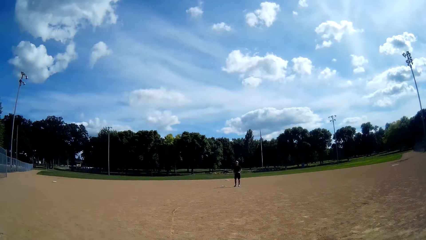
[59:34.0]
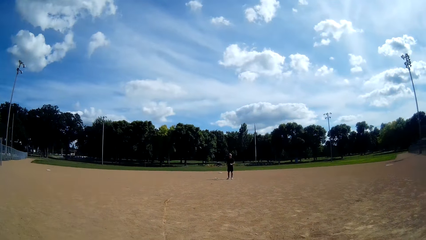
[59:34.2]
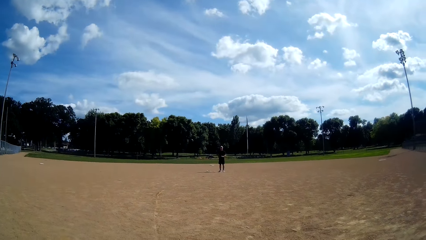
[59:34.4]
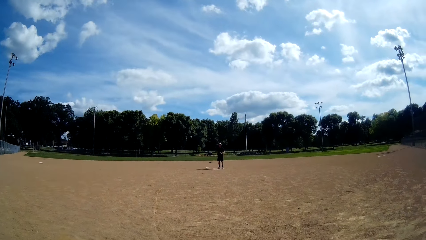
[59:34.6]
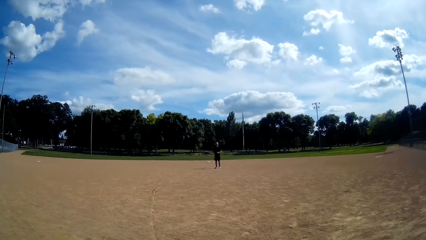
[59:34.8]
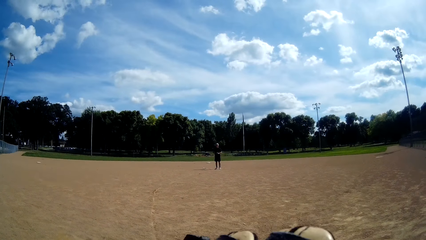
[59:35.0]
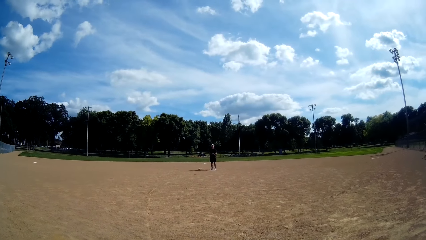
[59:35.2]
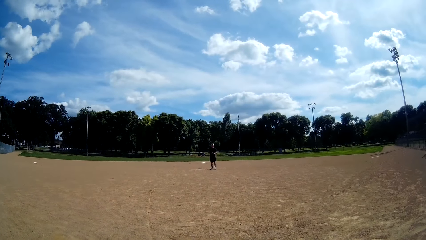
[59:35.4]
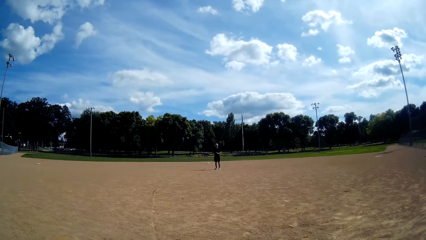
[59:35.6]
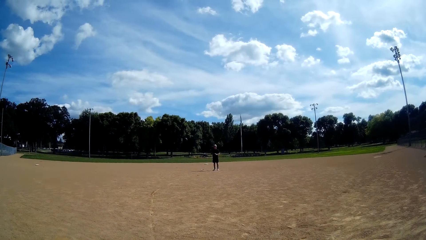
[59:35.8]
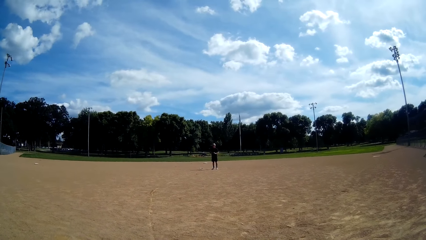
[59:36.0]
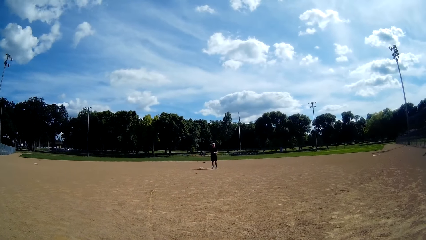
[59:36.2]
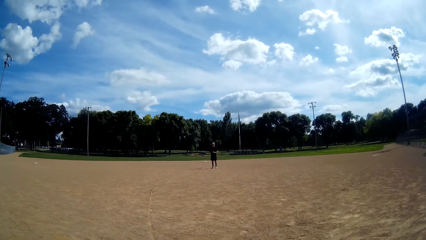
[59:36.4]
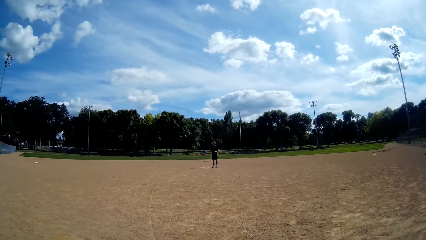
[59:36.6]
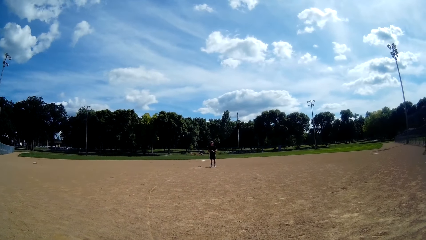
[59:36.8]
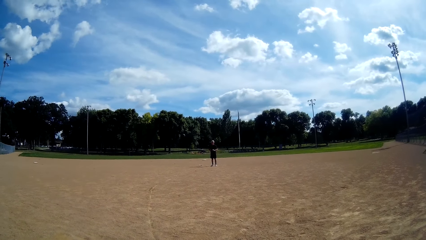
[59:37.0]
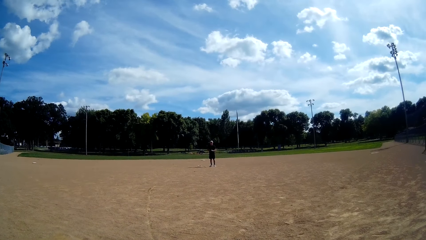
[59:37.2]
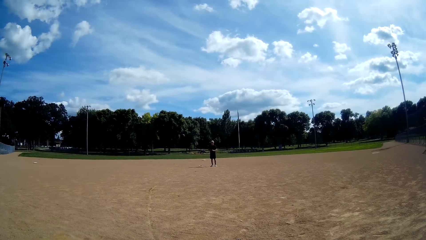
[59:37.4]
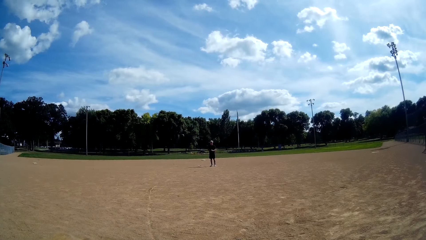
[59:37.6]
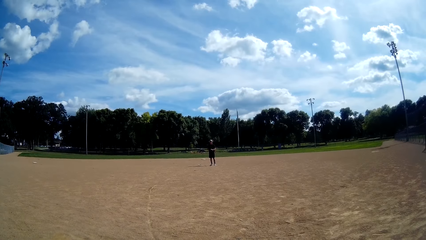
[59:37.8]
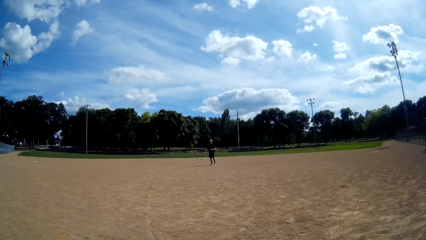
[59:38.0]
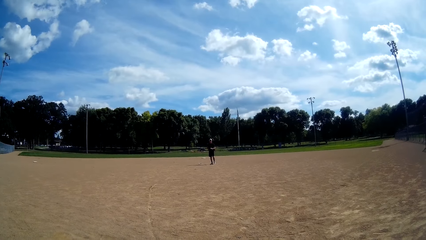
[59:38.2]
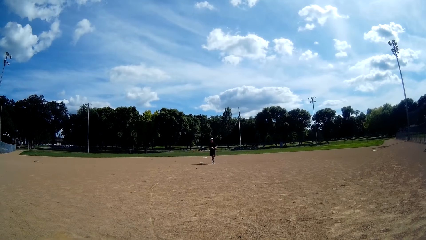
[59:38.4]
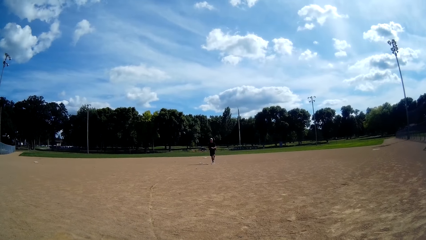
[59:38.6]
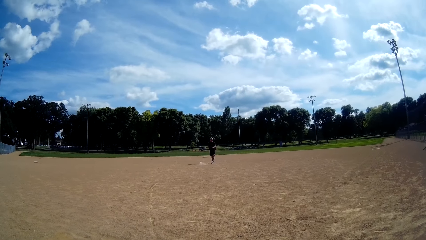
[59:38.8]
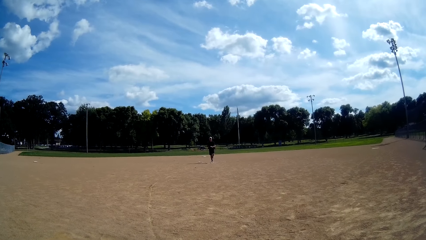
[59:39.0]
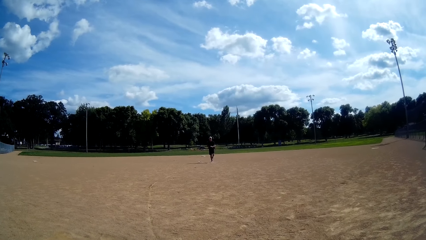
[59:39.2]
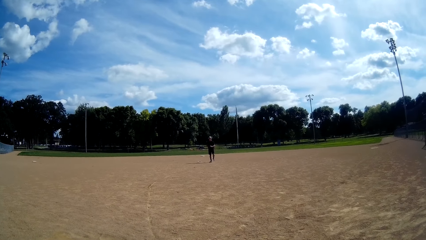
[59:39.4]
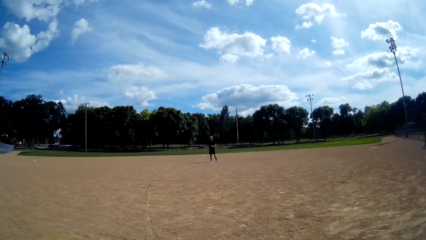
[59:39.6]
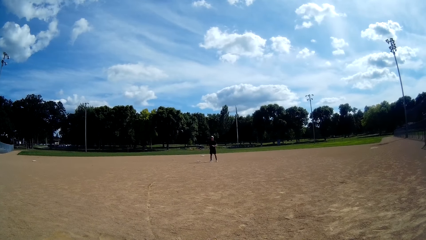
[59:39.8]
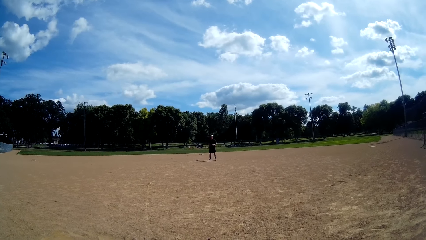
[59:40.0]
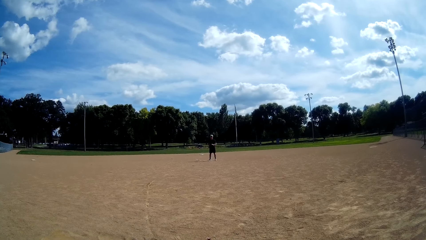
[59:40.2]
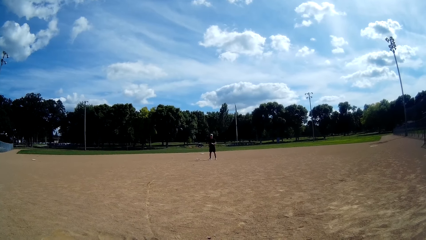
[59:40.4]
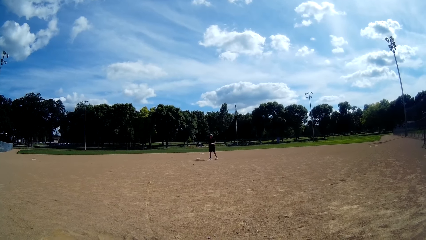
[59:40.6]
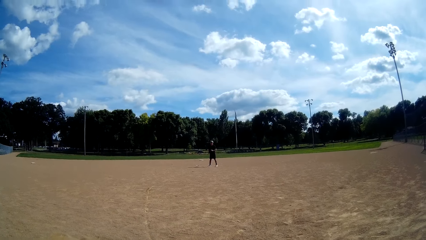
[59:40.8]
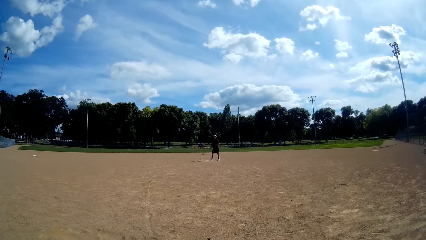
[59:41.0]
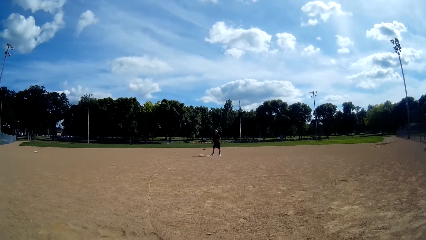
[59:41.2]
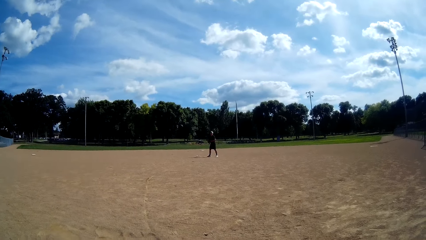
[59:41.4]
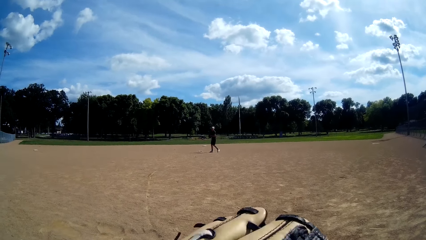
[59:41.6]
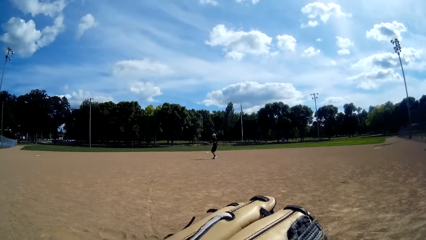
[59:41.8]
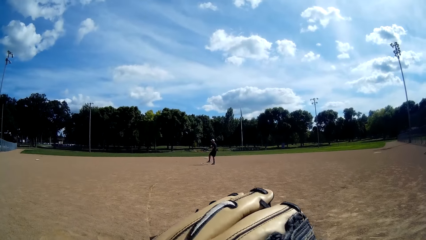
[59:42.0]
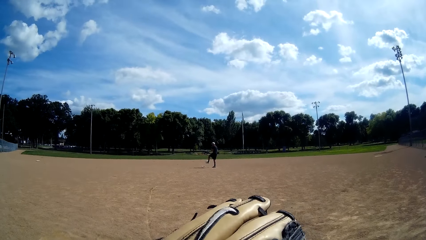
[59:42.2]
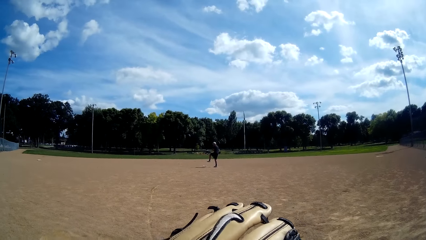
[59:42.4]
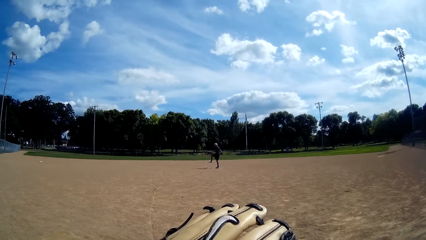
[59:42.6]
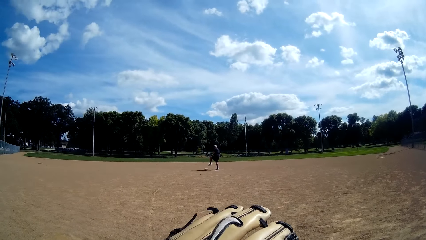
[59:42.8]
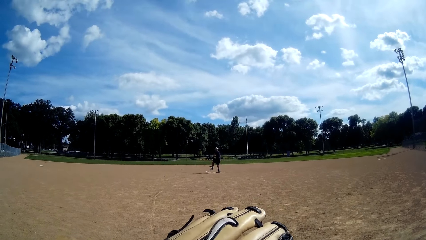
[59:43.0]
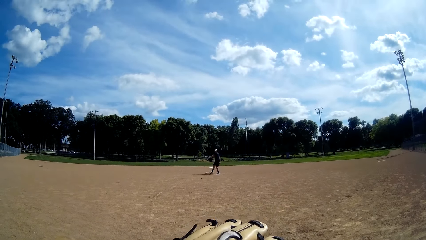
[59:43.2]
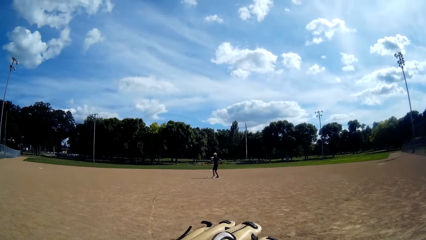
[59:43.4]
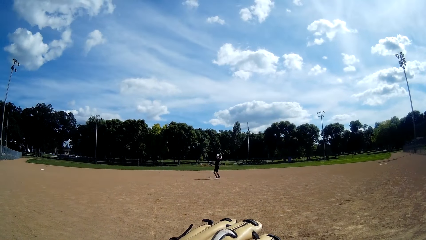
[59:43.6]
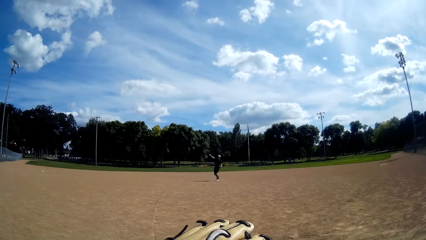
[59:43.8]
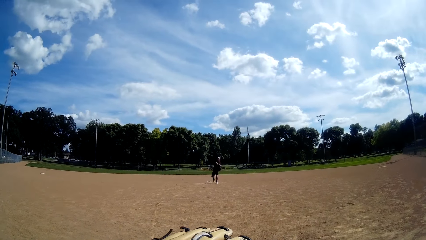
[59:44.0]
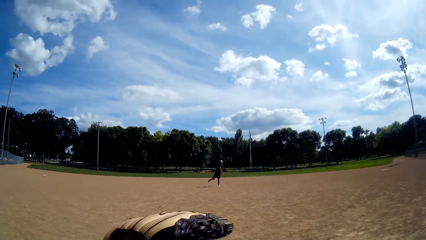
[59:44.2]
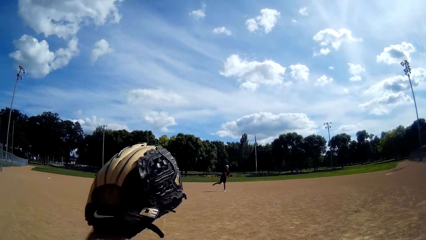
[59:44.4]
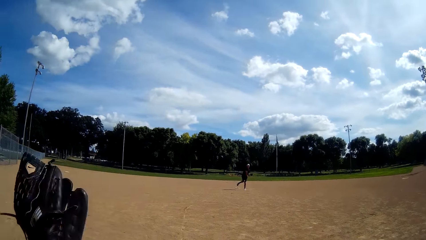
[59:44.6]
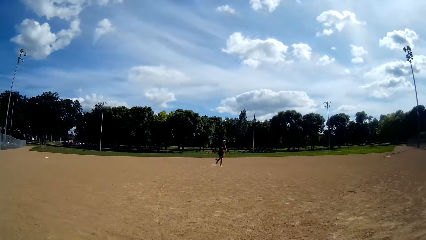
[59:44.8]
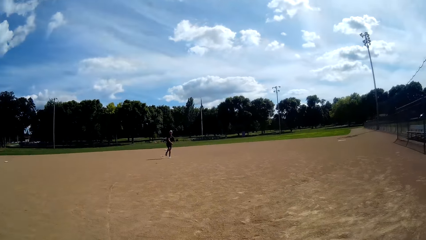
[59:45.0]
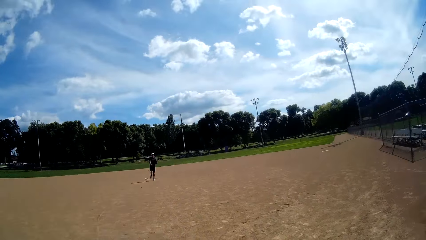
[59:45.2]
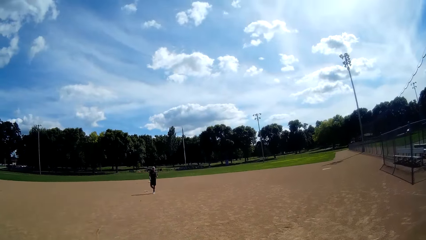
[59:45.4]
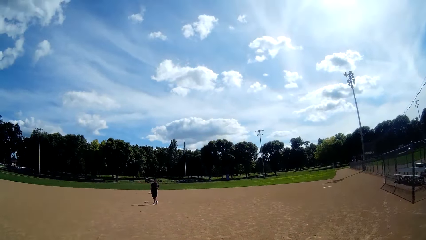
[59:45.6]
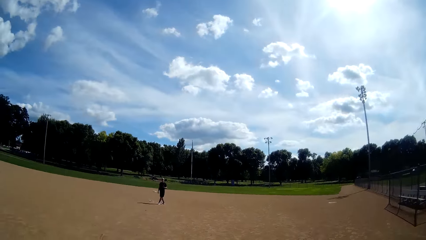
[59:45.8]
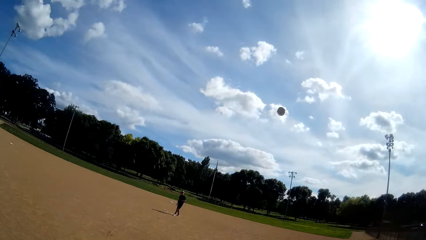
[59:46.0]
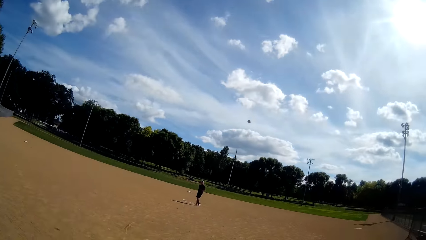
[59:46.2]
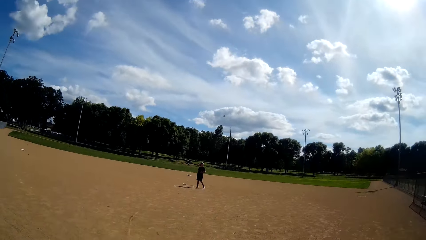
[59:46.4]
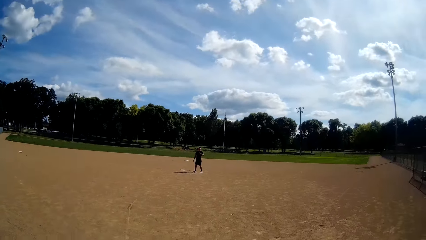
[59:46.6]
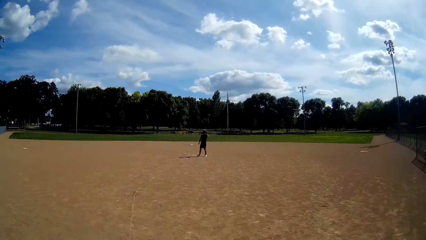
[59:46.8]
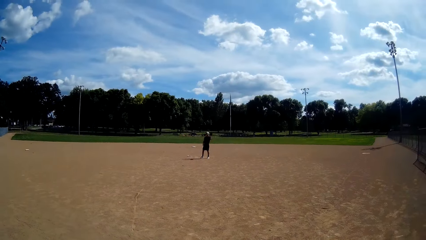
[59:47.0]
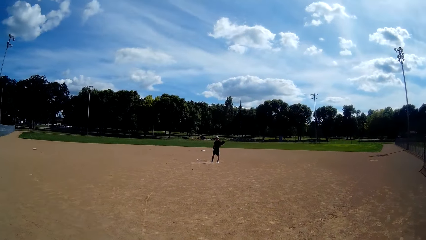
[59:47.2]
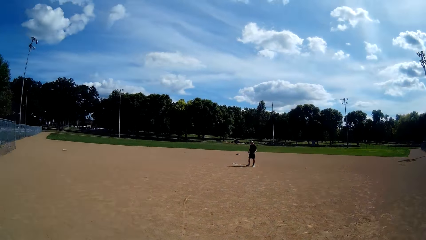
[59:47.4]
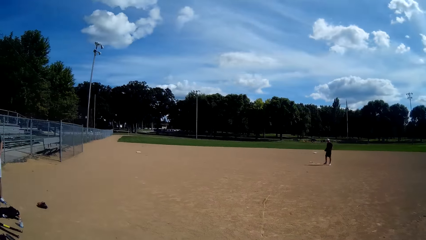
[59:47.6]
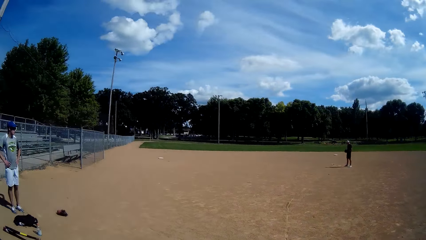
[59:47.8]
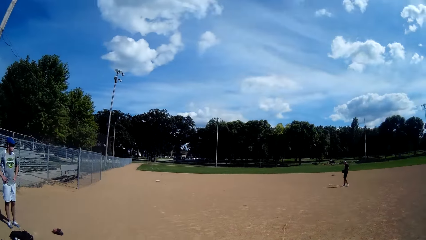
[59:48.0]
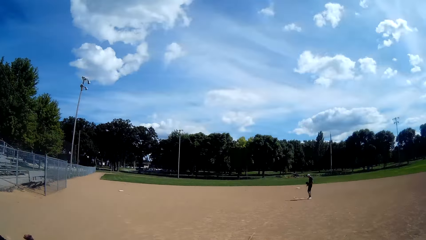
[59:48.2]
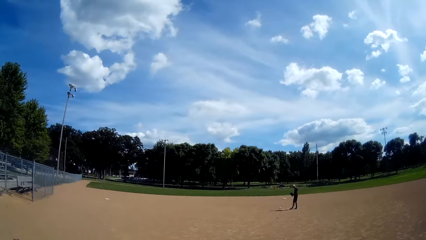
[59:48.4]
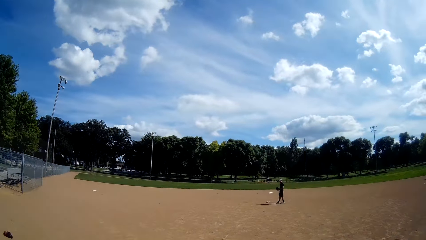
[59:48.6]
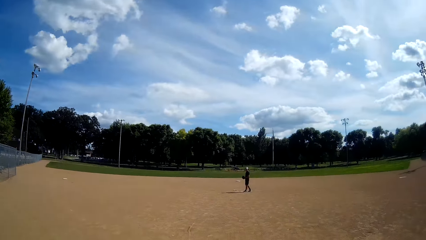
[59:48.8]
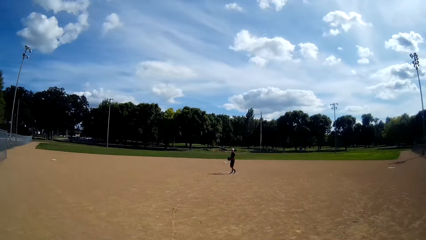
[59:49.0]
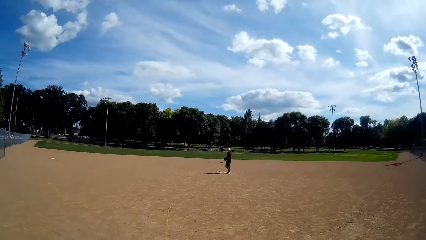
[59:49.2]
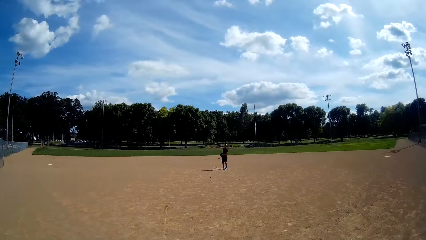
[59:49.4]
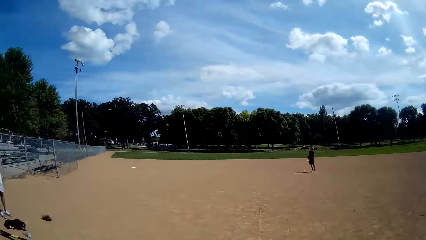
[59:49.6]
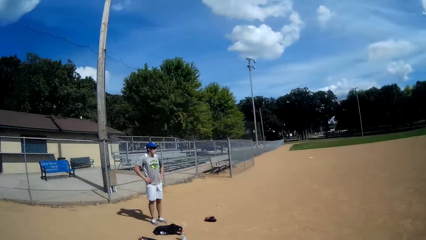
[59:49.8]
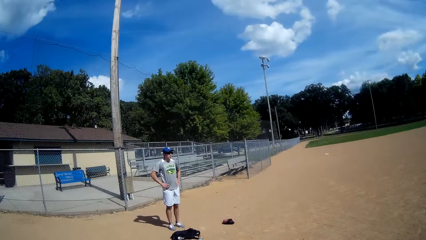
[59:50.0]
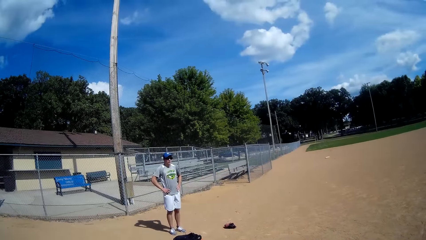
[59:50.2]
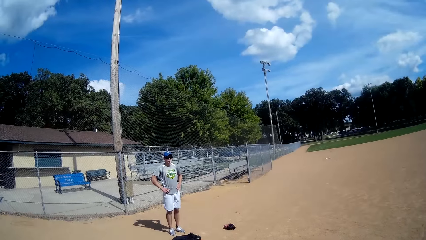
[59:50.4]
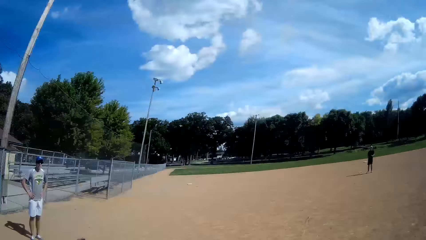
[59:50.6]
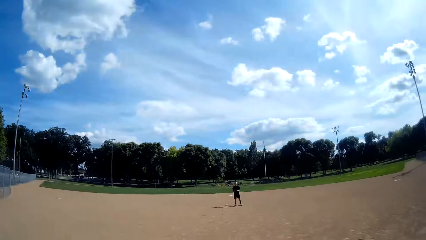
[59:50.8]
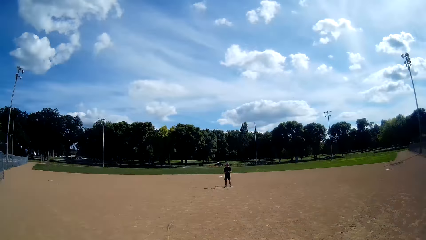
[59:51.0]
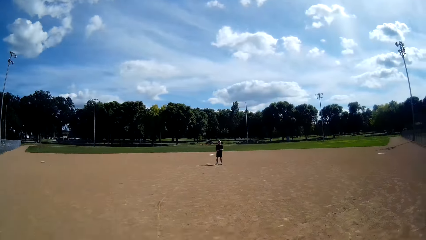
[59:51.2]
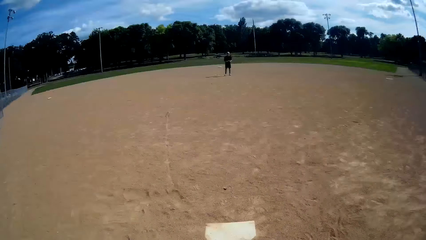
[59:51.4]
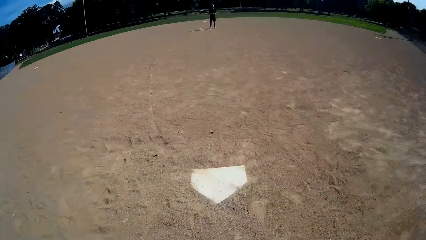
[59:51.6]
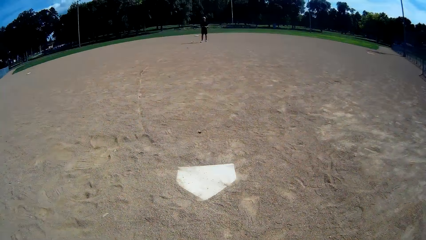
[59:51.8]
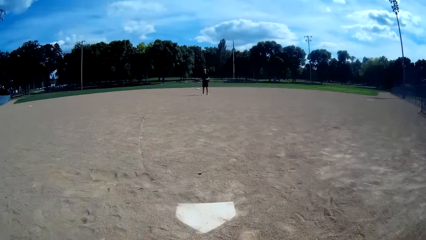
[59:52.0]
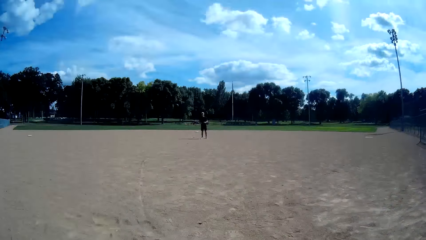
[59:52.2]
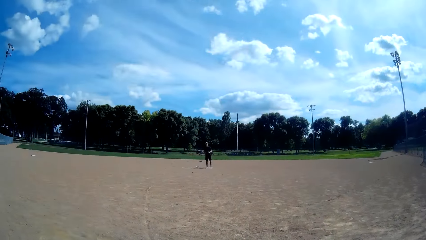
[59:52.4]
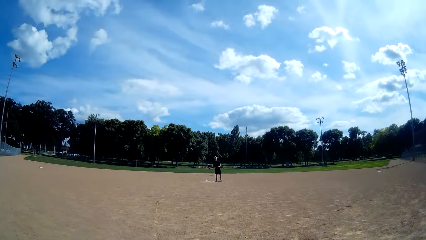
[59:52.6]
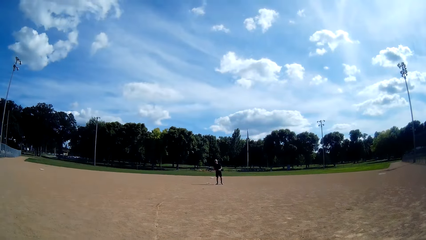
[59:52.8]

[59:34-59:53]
A man prepares to throw the ball and throws the baseball to the camera wearer. The camera wearer hits back the ball and catches the baseball with a baseball glove. They throw the baseball to the man. The man catches the ball with a baseball glove. Another man watches the game. The first man prepares to throw the ball. The other man watches at the game. The first man prepares to throw the ball.
